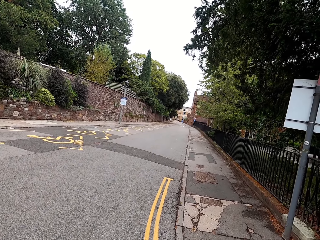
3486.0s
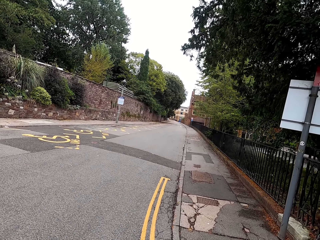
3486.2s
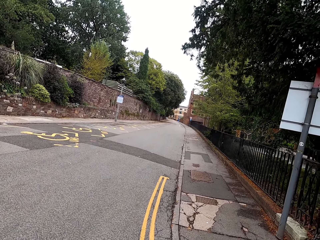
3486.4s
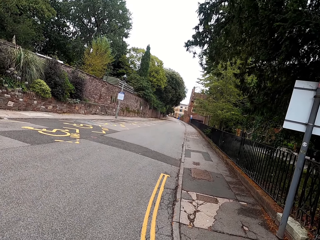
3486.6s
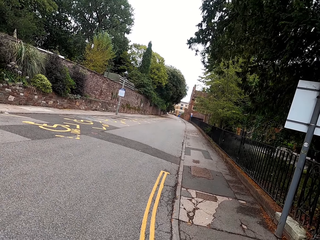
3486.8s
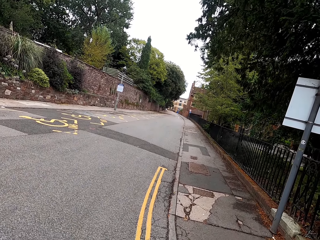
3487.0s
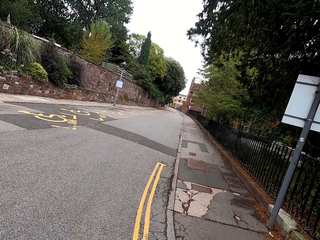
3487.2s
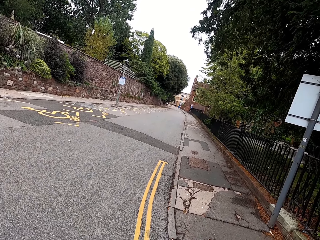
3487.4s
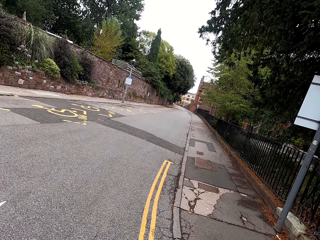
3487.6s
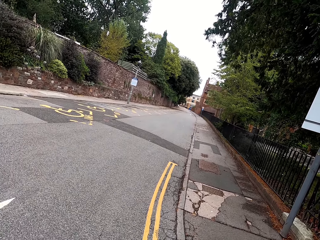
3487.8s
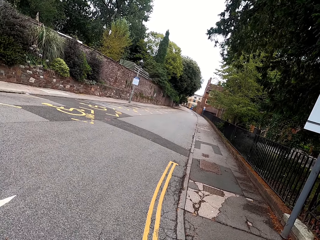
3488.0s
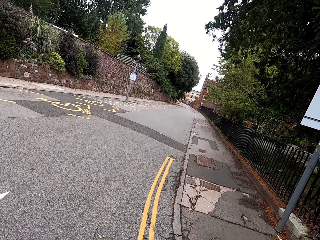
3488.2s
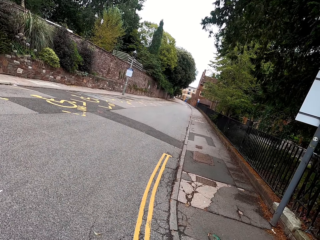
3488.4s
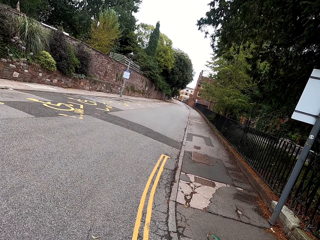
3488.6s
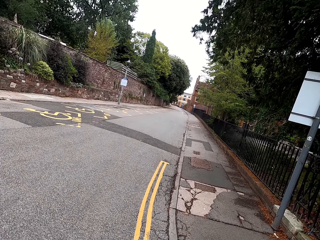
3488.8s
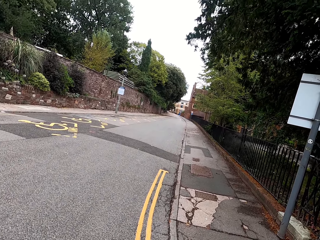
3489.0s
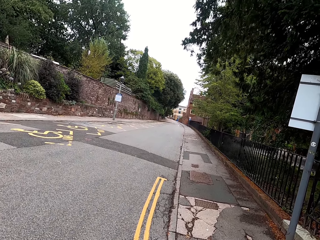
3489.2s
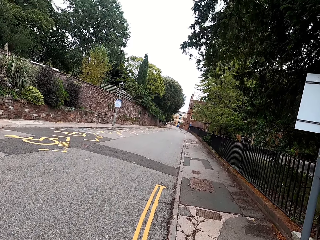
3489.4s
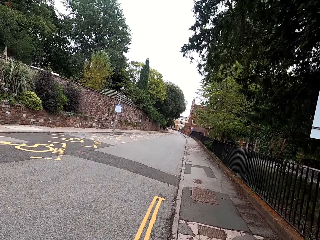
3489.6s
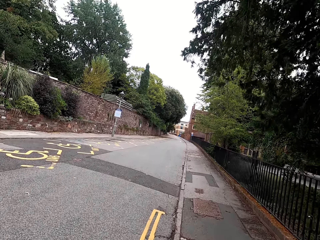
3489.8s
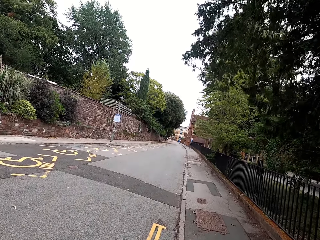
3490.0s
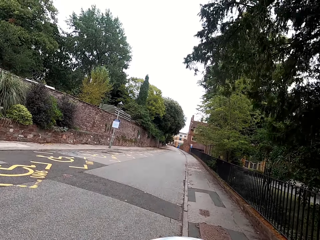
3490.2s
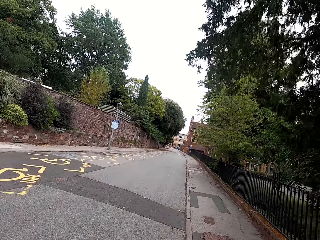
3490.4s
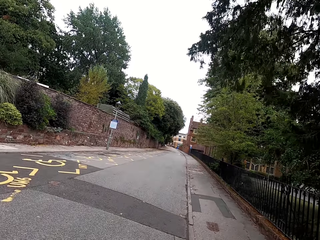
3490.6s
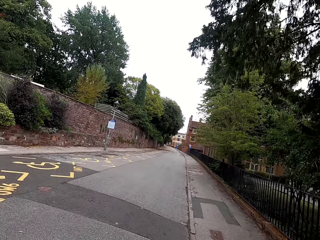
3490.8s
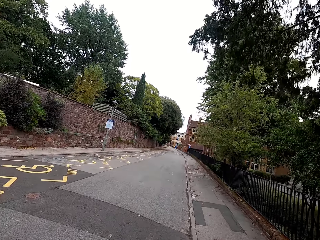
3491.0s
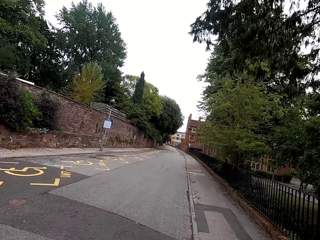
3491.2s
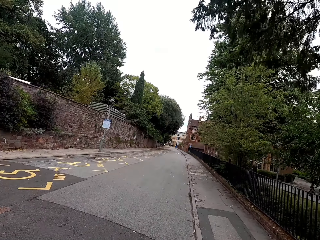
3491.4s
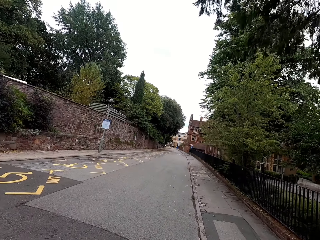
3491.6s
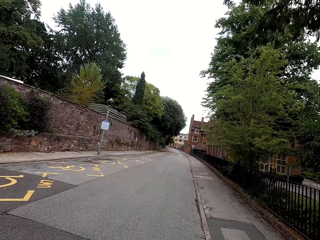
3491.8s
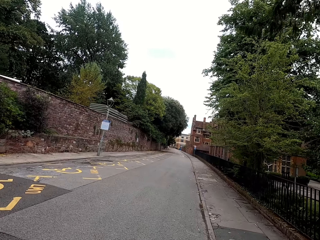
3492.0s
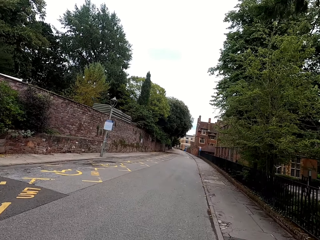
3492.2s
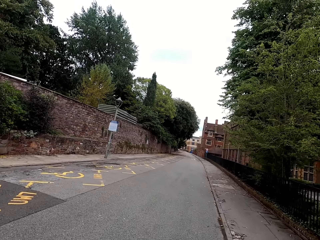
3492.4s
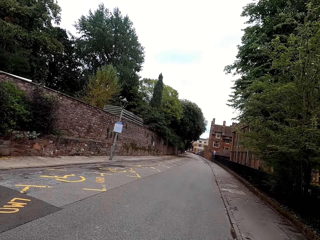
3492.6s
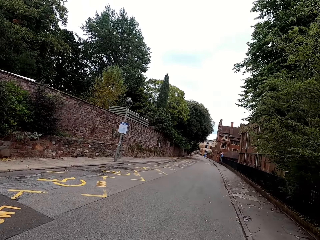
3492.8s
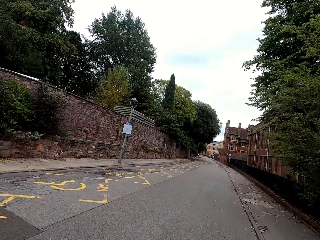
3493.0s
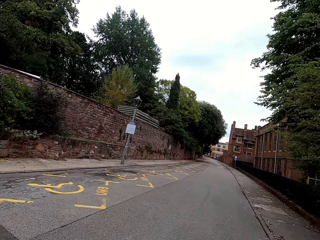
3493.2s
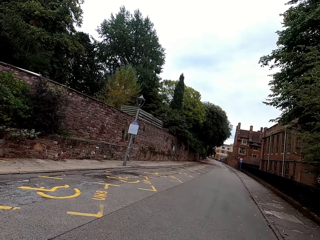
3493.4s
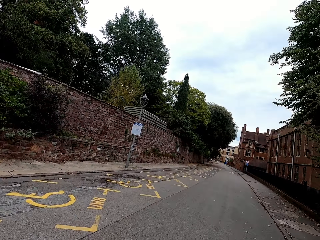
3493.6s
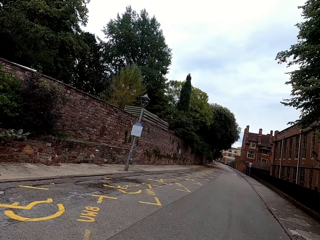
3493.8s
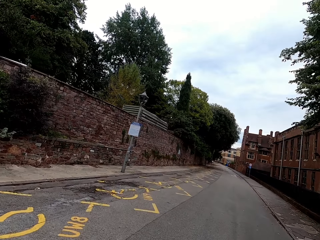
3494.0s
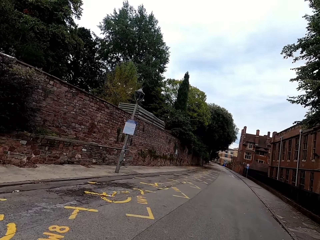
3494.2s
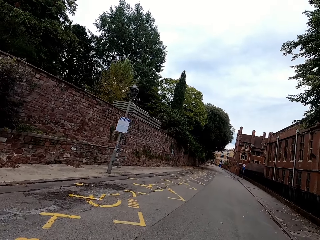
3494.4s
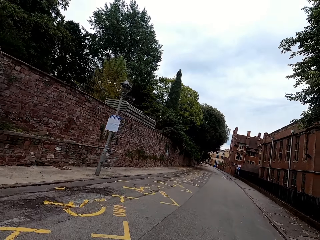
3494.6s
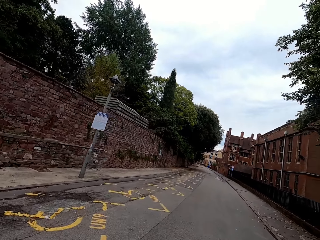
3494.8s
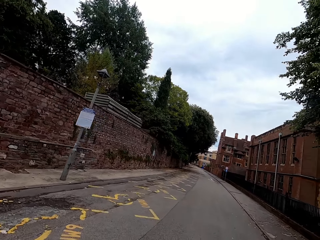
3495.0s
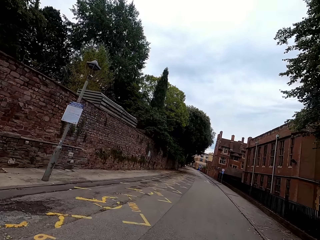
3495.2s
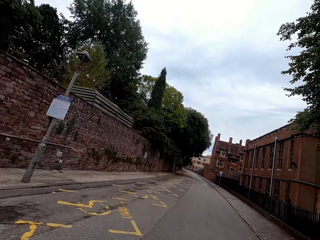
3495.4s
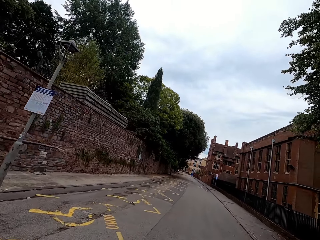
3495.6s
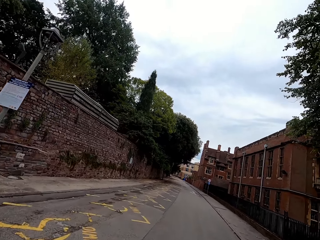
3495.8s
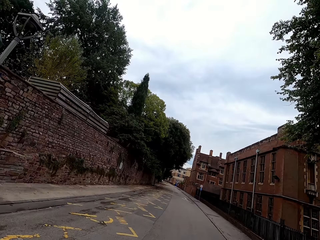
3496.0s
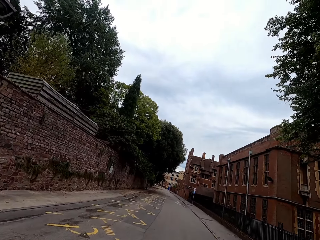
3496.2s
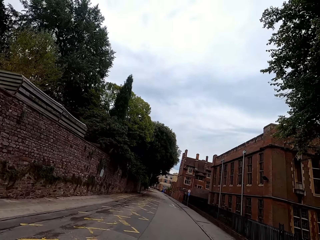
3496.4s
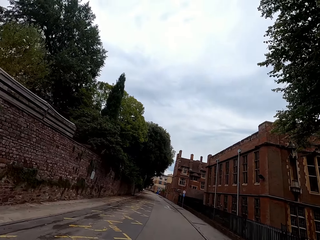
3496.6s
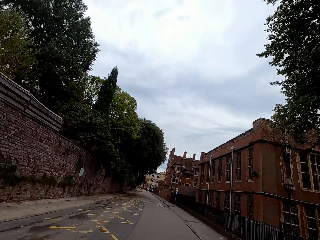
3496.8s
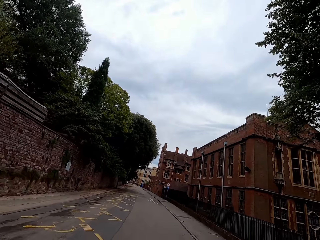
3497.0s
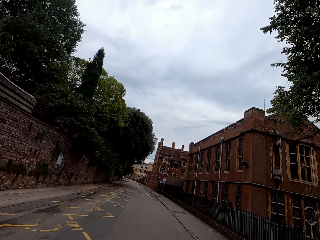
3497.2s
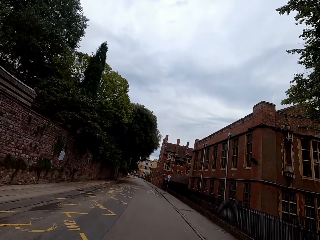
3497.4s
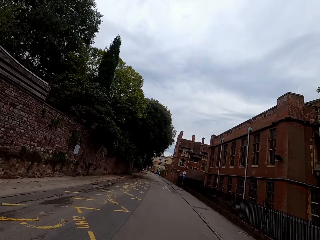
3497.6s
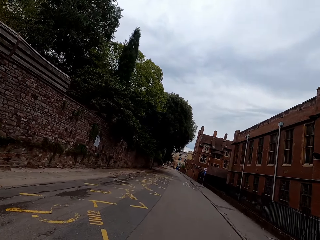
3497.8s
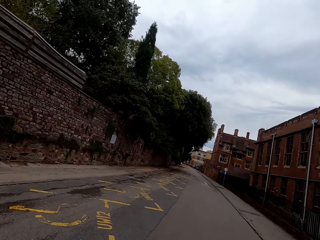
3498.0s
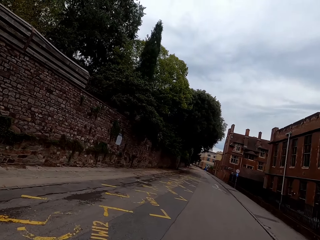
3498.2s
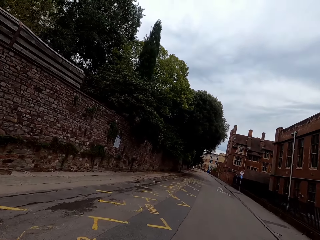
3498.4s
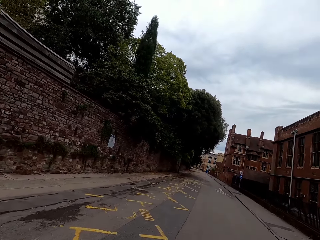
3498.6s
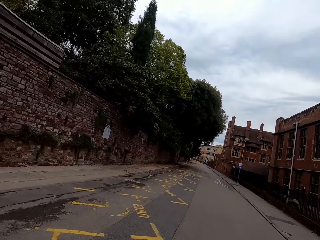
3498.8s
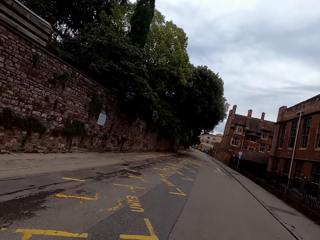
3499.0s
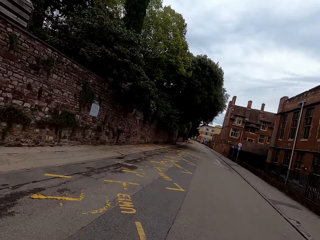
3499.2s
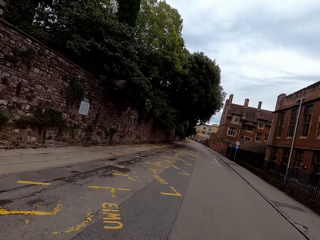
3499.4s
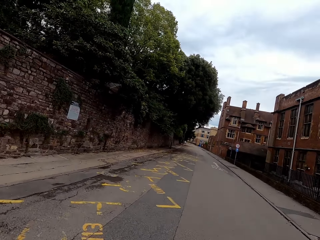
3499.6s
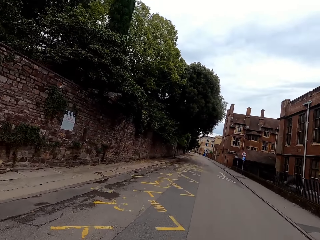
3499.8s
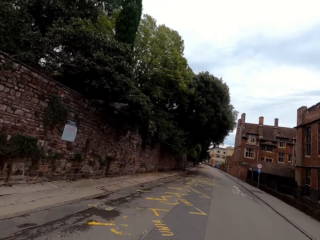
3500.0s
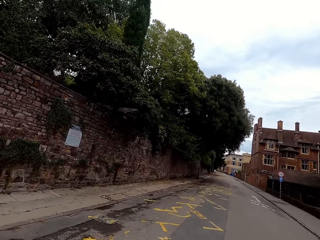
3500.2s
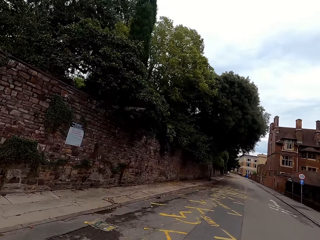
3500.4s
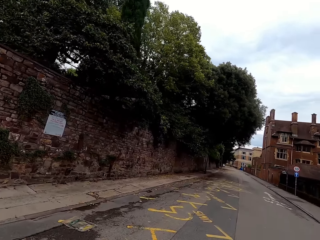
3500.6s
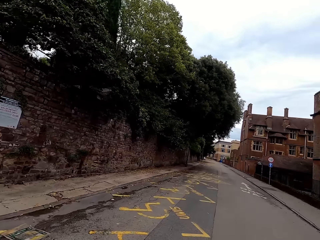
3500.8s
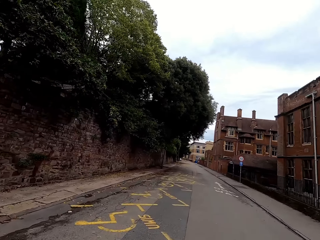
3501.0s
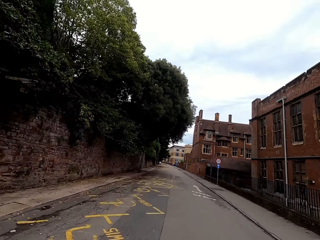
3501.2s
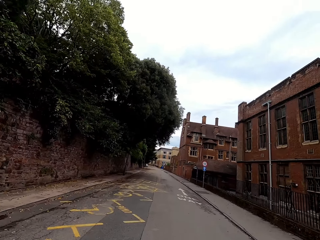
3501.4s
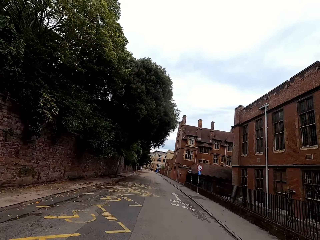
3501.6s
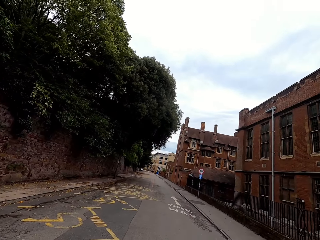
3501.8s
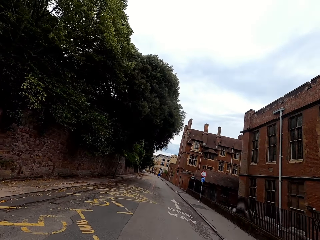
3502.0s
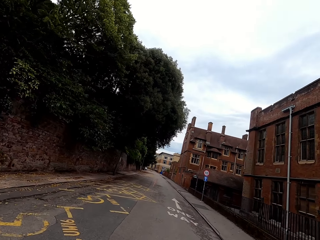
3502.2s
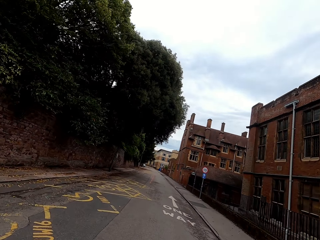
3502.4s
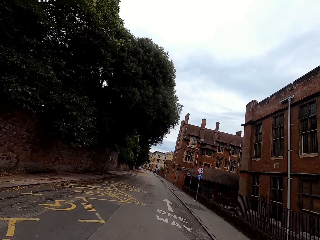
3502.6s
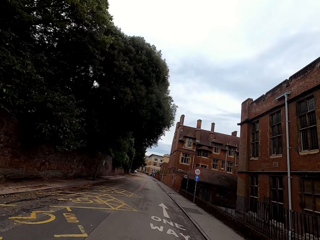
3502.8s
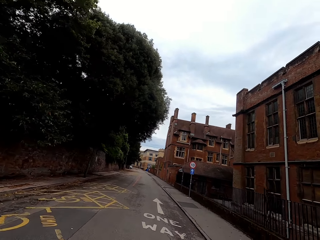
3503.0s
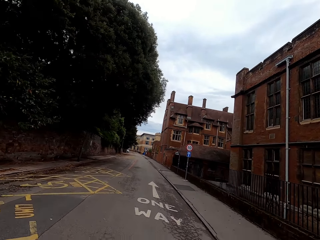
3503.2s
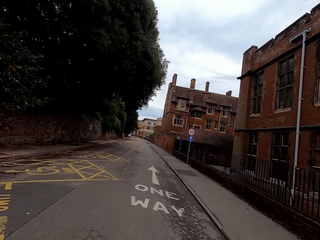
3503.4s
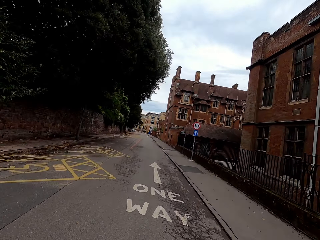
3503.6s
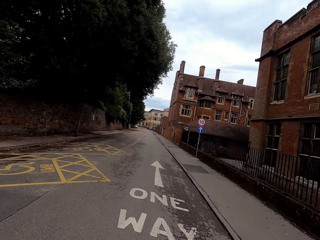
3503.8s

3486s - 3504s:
The camera wearer cycles on the road. They cycle on the road.

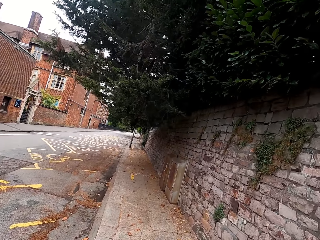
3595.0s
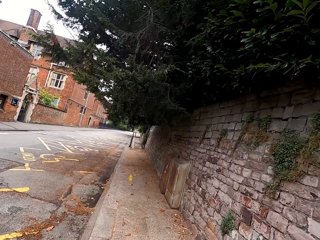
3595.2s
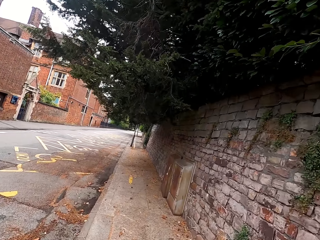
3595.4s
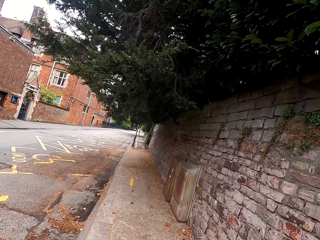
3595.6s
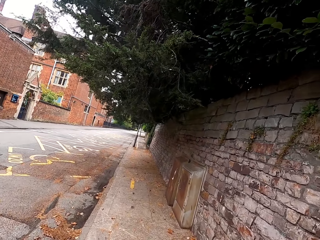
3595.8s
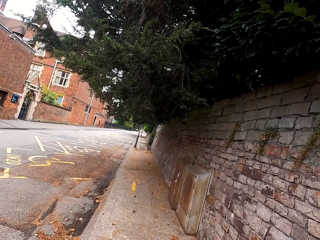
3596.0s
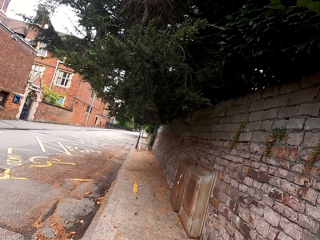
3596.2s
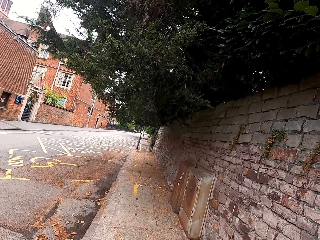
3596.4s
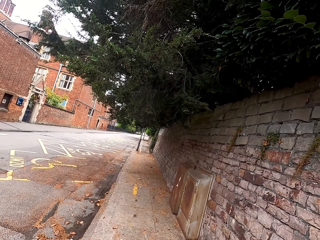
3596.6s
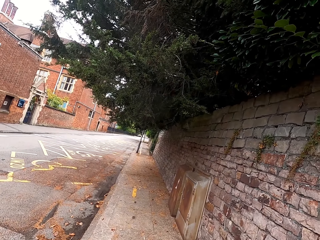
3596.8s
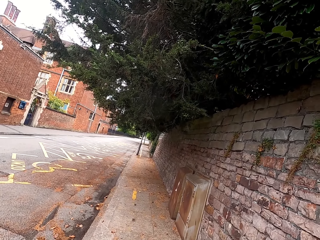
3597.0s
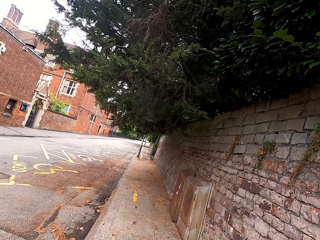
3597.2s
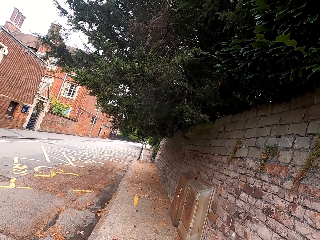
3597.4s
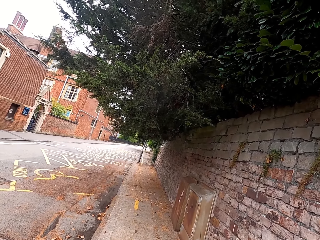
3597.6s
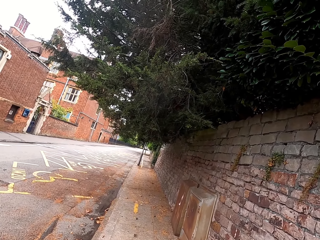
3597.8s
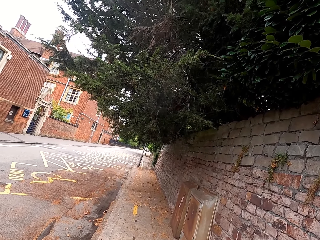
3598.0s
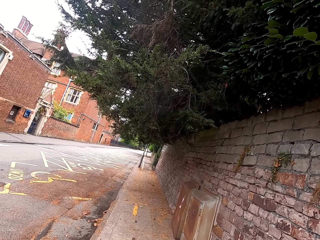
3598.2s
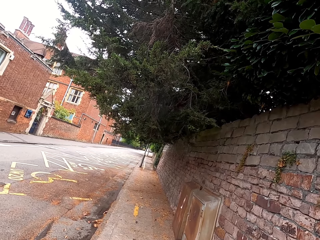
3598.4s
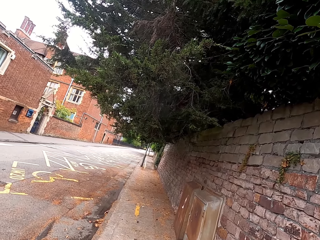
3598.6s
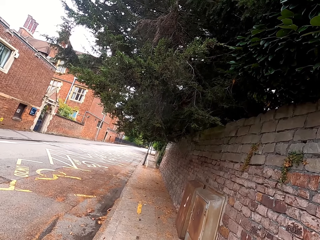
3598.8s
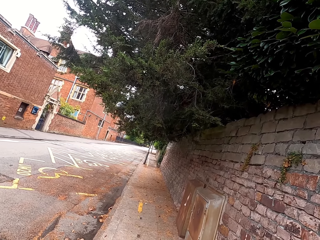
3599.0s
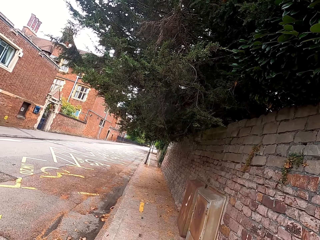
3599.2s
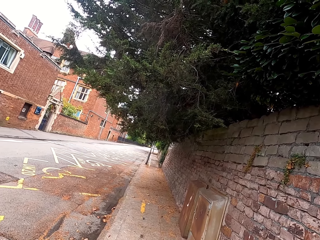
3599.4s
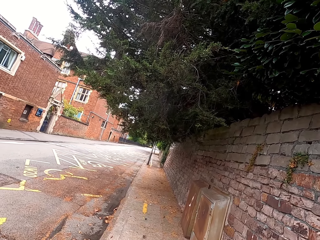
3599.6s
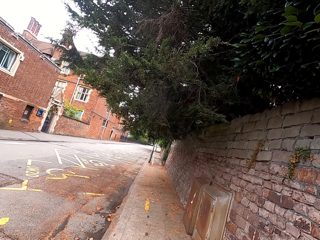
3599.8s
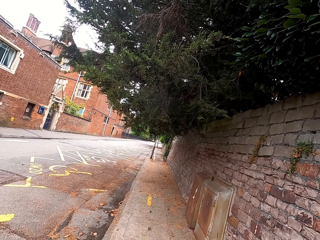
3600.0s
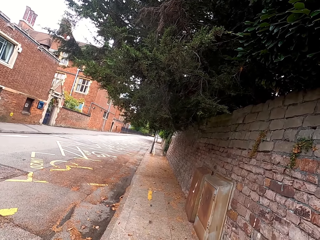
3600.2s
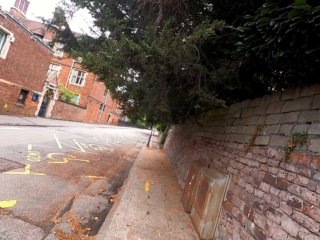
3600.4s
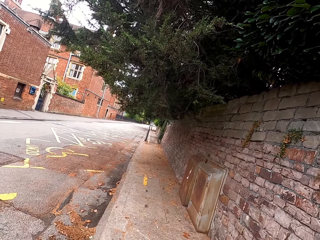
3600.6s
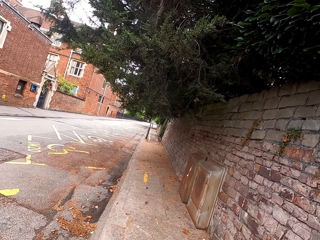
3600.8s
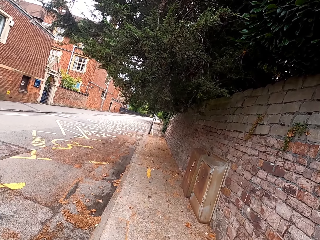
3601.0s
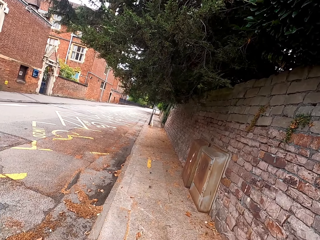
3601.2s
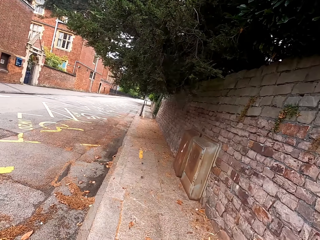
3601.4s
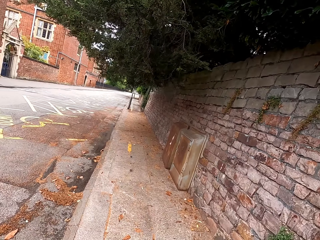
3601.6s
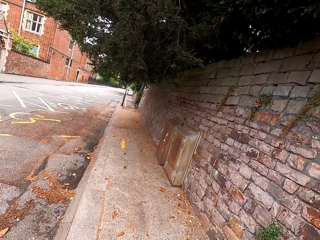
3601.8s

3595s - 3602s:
The camera wearer stands on the road. They stop on the road.
